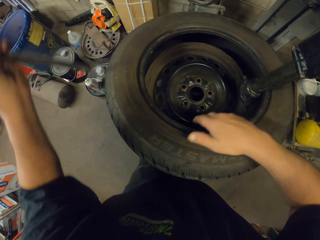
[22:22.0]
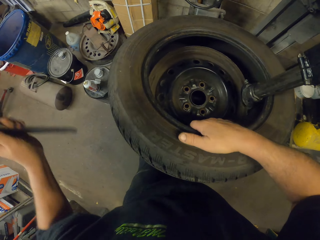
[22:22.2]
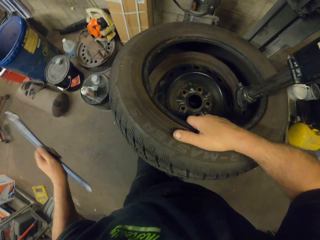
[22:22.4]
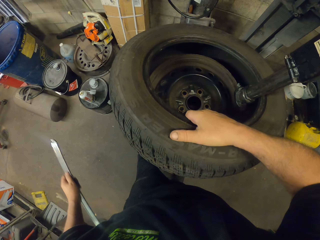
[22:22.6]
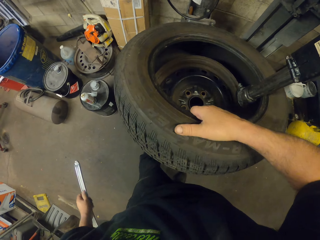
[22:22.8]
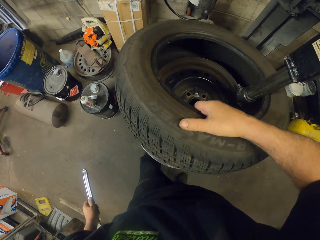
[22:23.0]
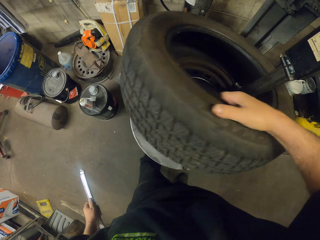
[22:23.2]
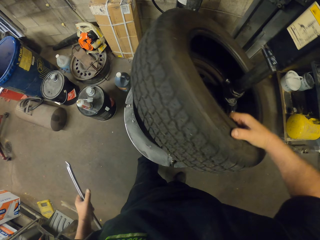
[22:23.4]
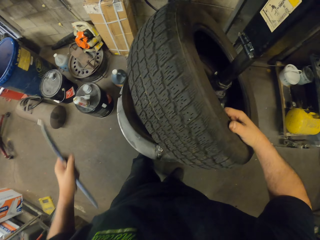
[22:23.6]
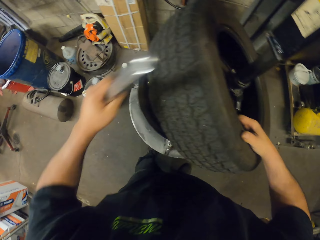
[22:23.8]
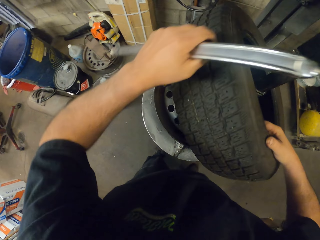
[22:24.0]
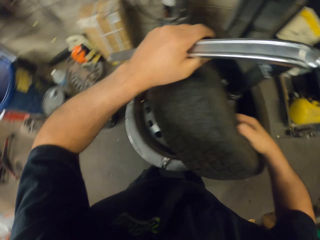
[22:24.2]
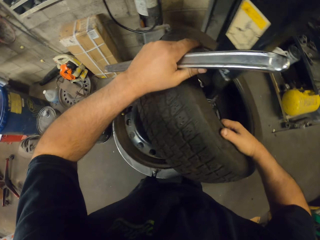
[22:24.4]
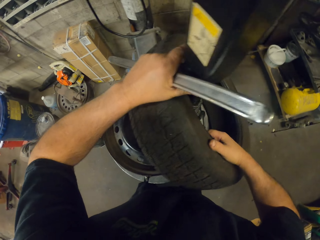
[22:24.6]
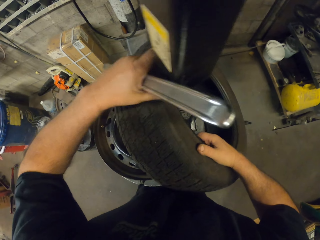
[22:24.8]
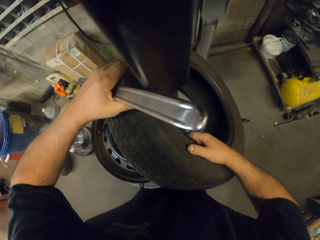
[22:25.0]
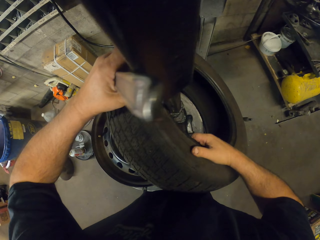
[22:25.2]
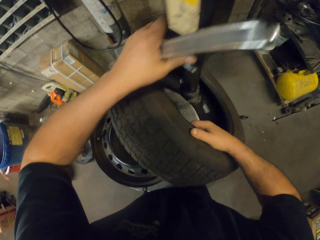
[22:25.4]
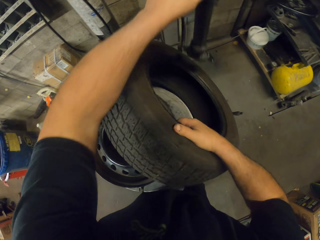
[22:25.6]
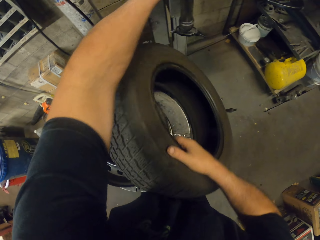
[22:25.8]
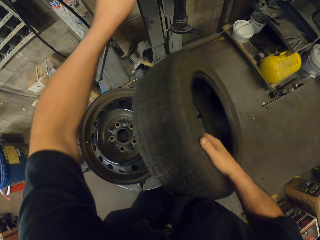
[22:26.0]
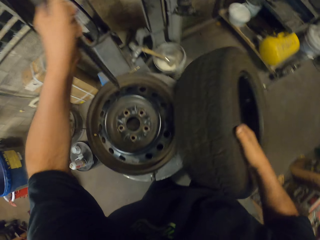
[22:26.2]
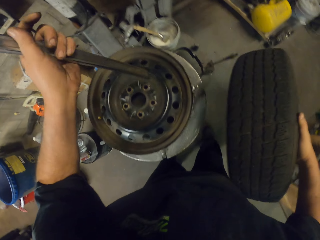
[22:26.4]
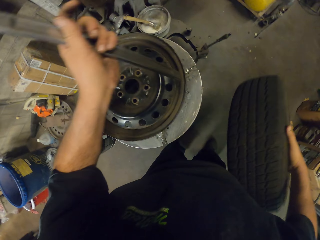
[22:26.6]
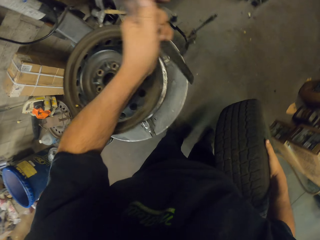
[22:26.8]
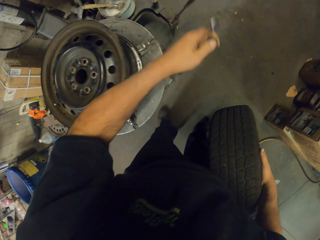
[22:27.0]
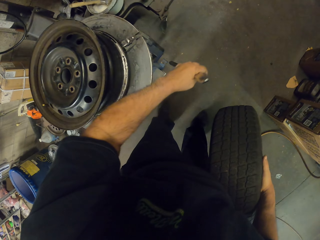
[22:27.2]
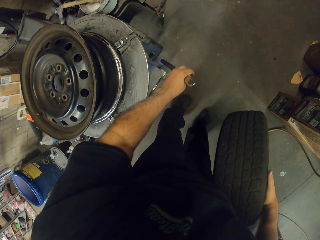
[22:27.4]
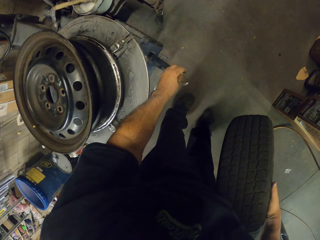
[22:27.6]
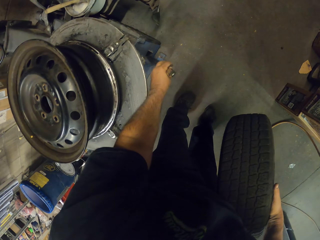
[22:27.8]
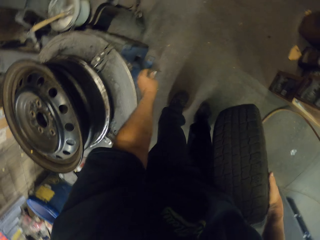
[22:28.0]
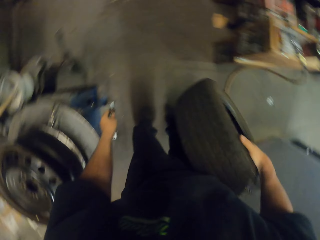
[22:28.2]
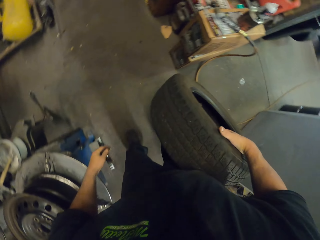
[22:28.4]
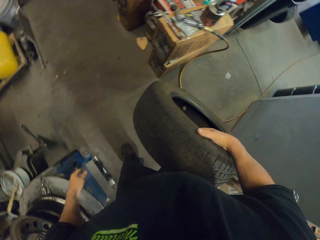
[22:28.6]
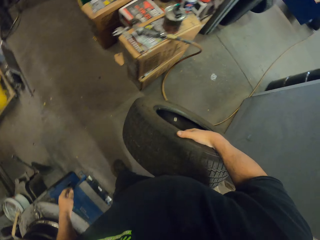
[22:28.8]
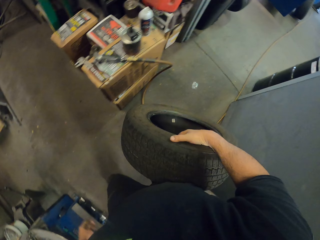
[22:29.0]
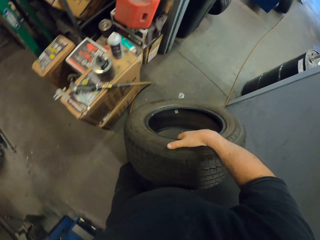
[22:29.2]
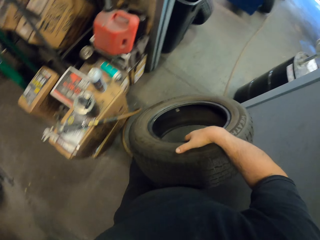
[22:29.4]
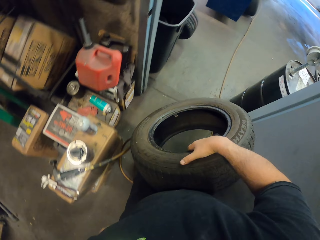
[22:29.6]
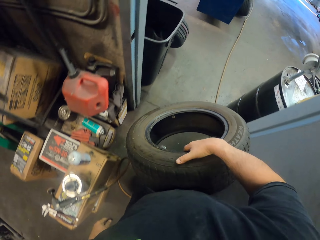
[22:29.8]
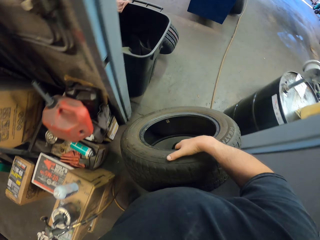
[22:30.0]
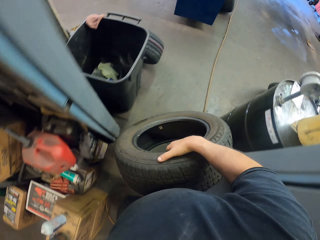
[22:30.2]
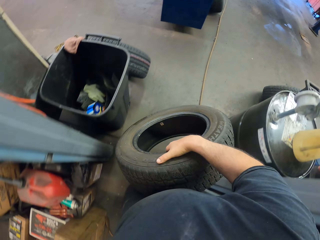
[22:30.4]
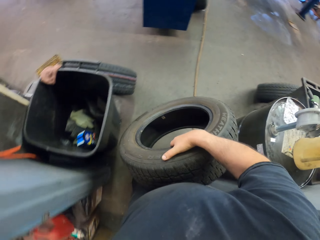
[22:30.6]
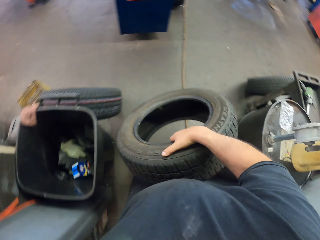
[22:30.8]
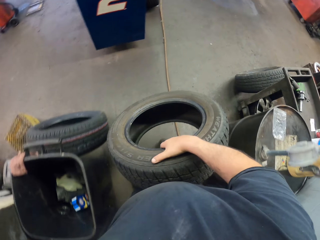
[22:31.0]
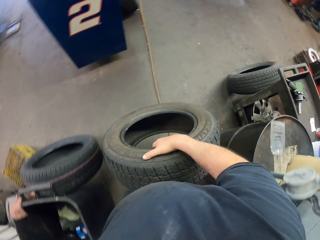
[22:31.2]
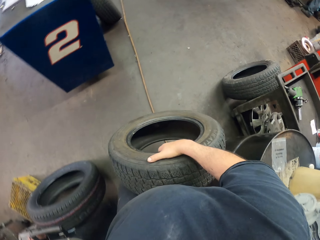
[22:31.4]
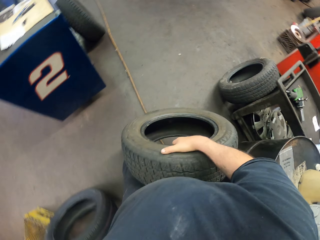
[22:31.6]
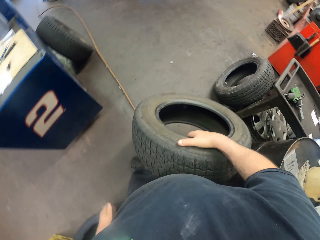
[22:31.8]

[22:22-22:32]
The camera wearer picks up the wrench on the wheel. They lift the wheel. They take out the wheel from the rim. They remove a wheel balancing machine on the wheel. They put the wrench on the floor. They walk in the garage.

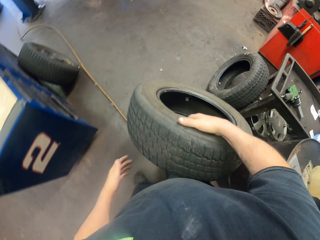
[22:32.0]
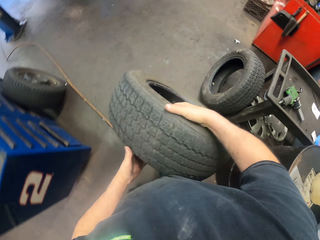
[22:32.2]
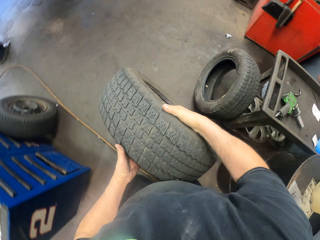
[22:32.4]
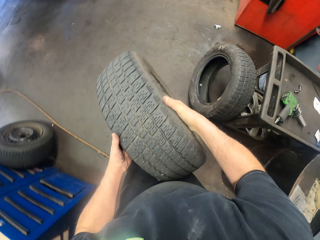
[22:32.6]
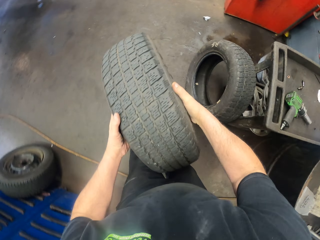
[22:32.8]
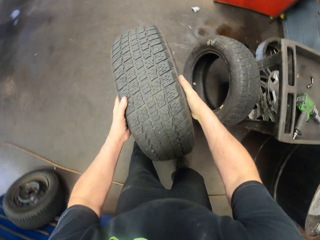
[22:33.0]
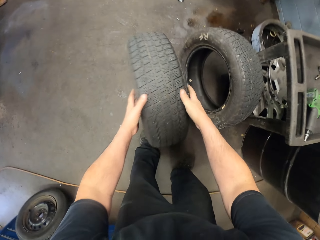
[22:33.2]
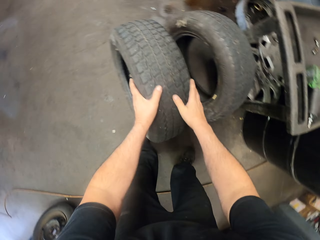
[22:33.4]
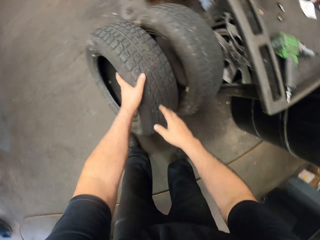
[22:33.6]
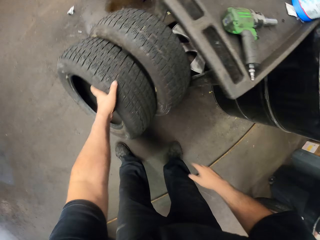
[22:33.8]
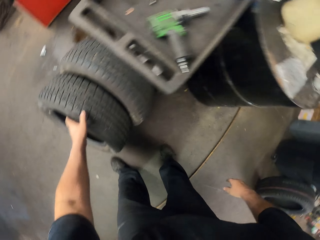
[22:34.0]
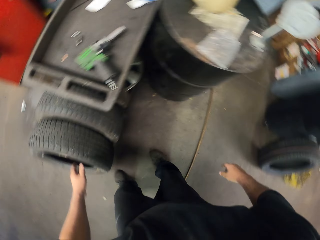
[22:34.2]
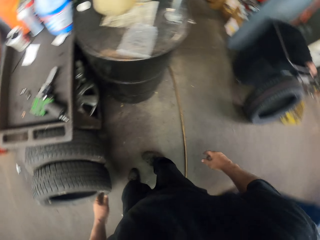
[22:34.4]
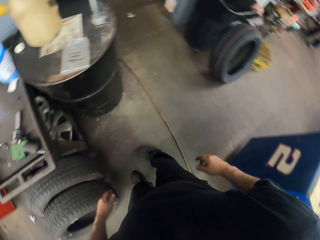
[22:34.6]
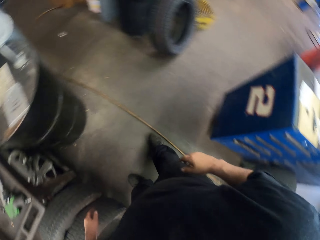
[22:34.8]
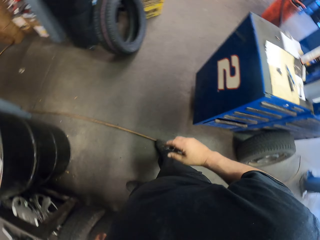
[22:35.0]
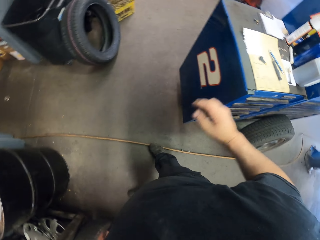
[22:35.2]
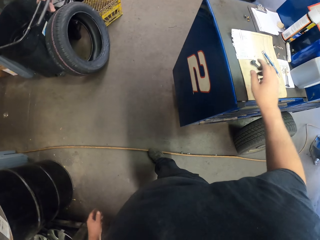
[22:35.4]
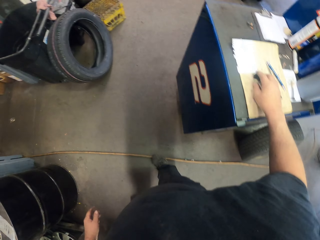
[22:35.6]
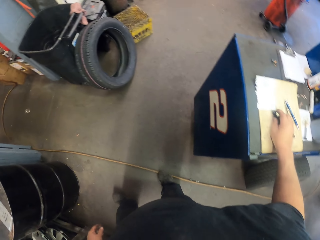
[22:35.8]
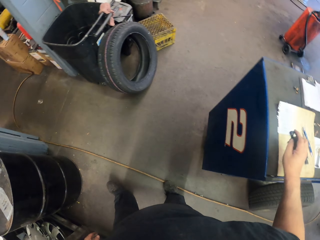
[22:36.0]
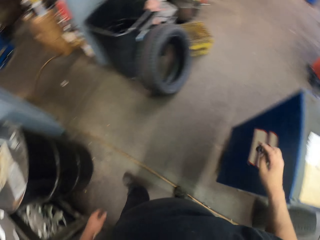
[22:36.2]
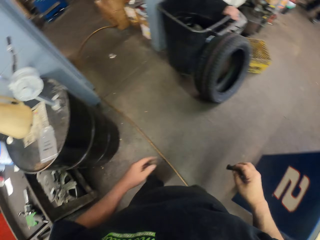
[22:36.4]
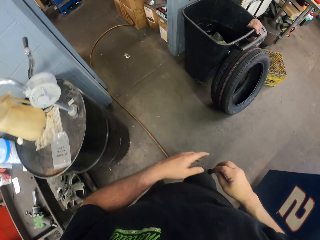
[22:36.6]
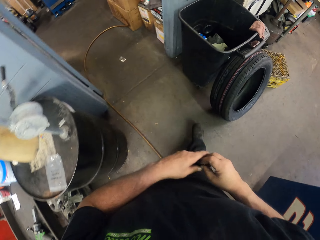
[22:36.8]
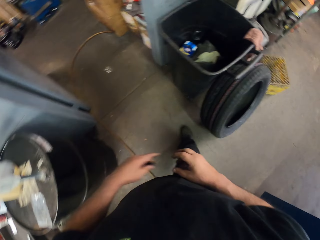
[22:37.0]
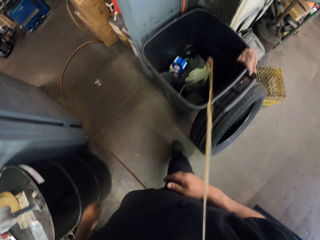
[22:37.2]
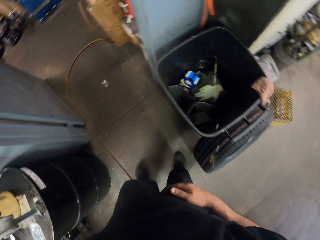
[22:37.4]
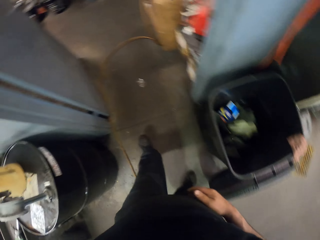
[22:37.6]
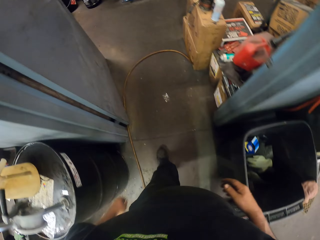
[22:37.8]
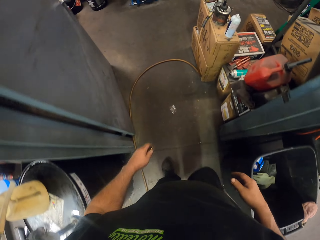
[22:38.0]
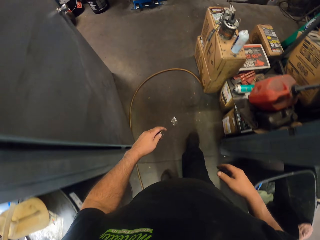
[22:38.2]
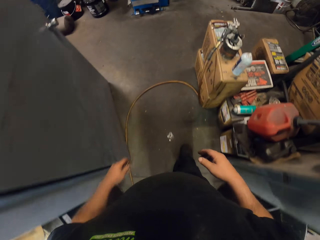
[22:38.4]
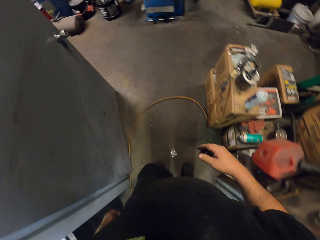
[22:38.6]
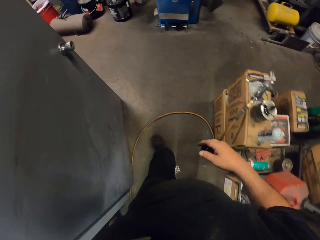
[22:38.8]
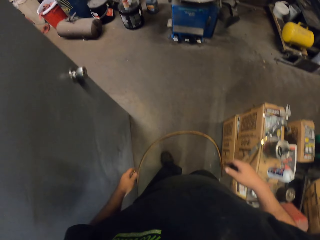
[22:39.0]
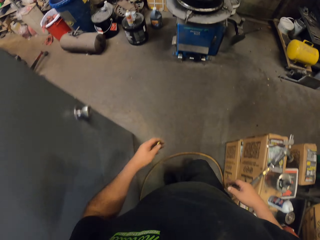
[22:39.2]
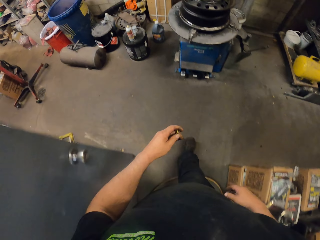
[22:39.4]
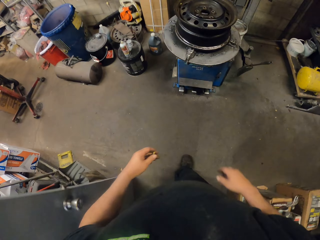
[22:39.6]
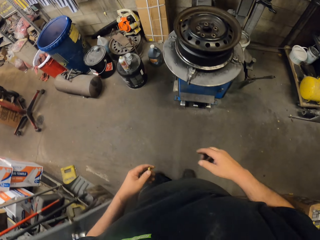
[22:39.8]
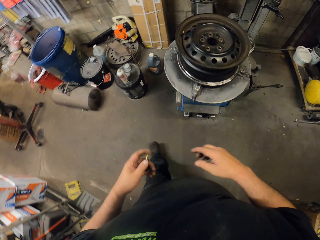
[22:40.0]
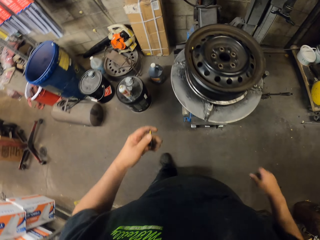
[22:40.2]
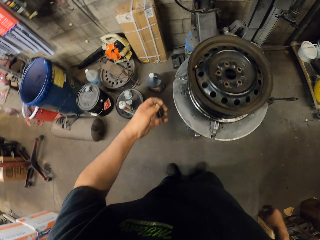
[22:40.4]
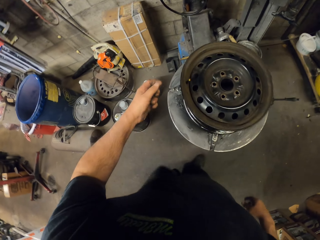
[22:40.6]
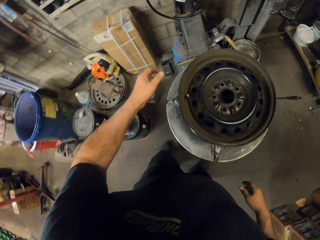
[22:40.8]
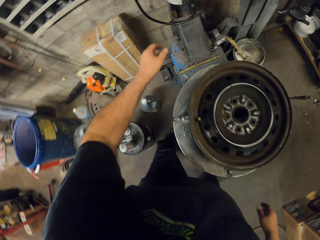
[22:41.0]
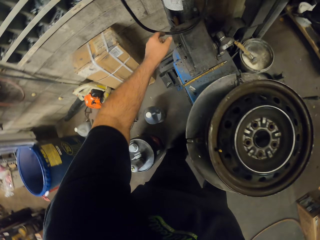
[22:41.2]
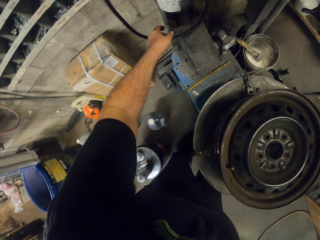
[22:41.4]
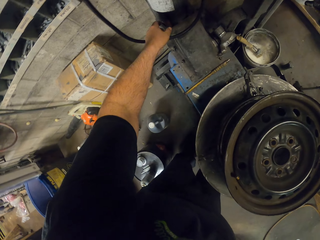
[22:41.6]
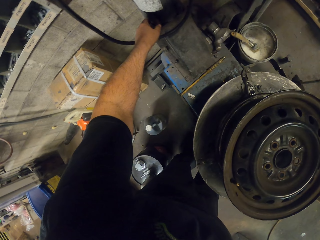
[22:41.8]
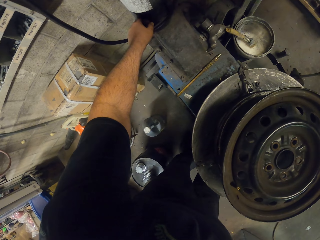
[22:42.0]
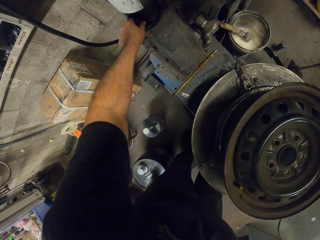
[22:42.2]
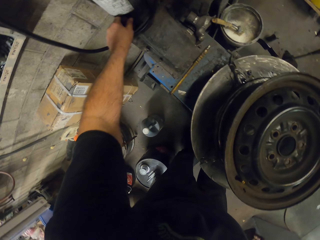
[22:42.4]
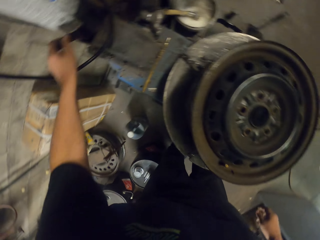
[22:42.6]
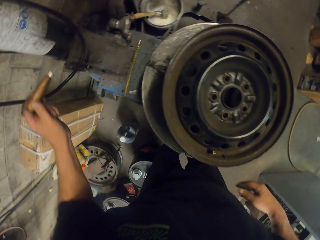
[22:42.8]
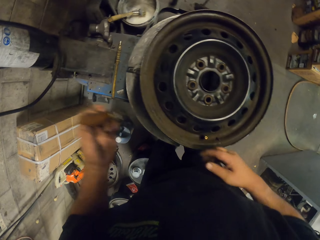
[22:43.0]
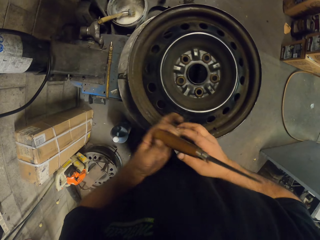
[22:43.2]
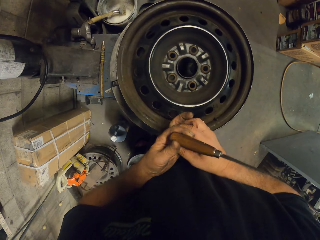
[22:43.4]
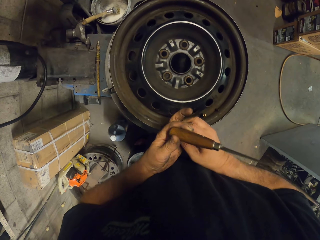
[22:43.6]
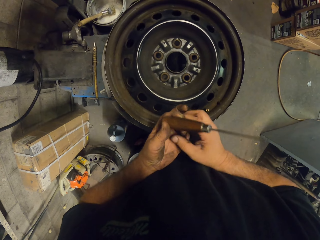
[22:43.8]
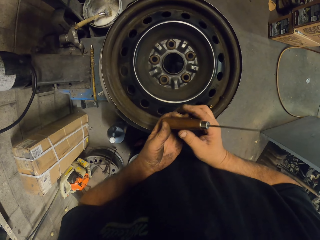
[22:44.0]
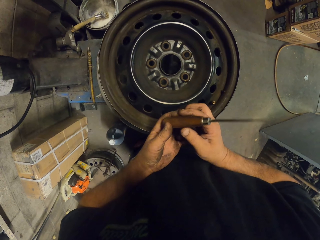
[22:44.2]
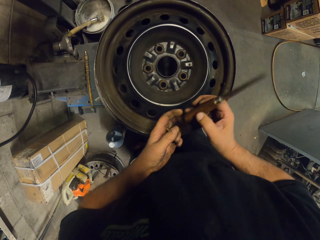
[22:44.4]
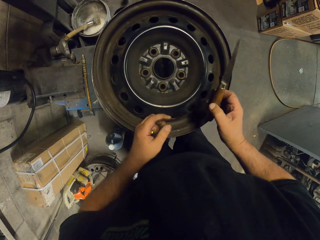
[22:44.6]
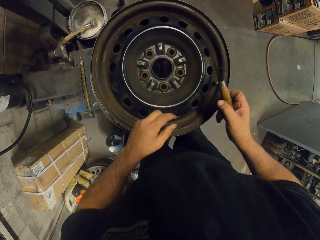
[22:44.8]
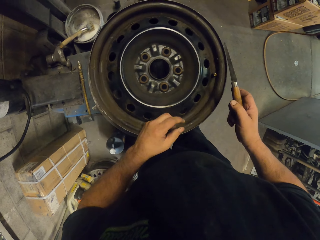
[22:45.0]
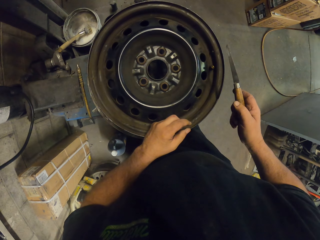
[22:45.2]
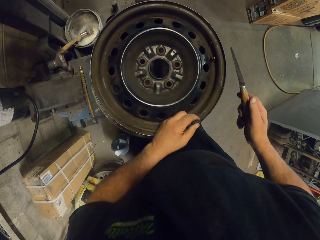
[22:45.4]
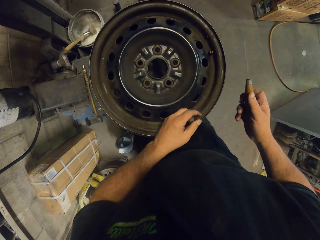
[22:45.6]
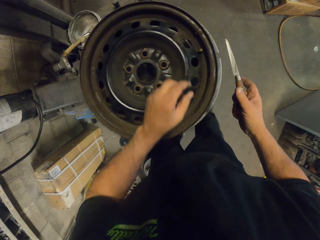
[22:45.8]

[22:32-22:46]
The camera wearer puts the wheel on the floor. They take the wheel to the other wheel. They turn around. They pick up a metal or pen on the table. They spit saliva in the trash bin. They walk in the garage. They pick up a knife or knife sharpening tool on a stand.
